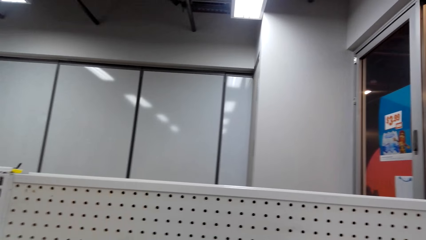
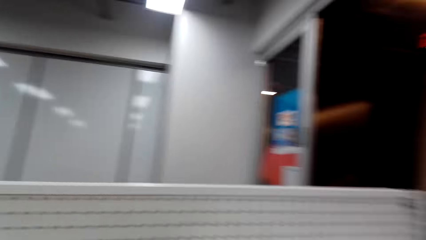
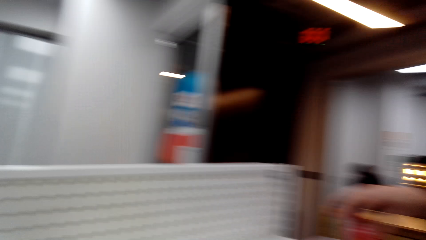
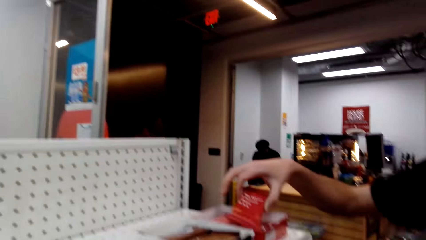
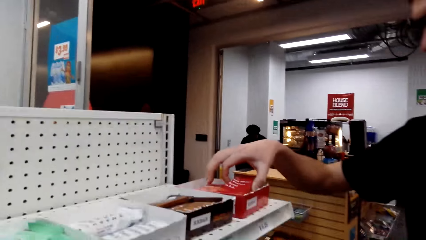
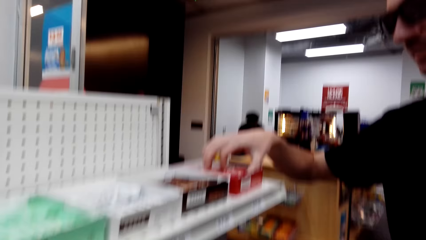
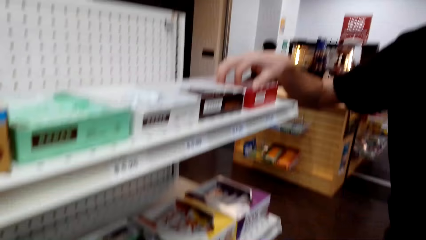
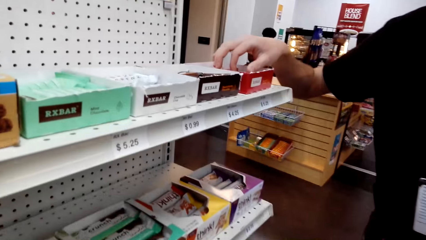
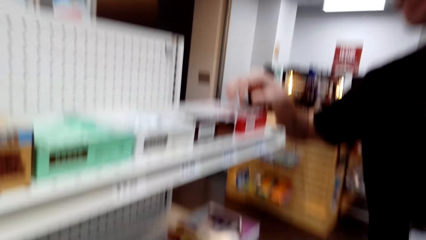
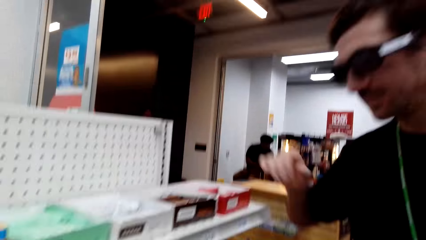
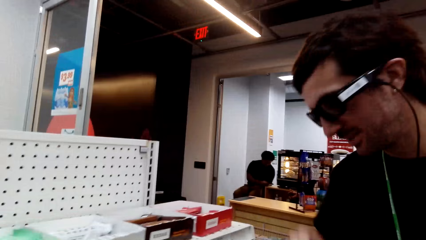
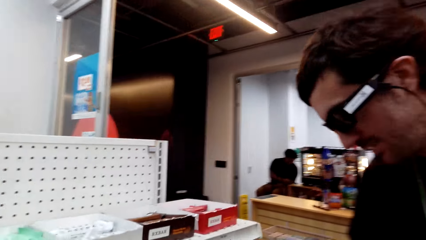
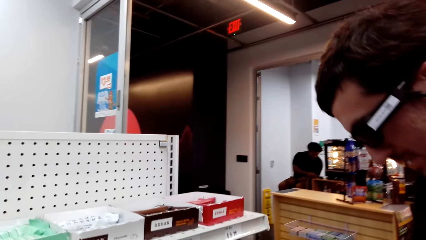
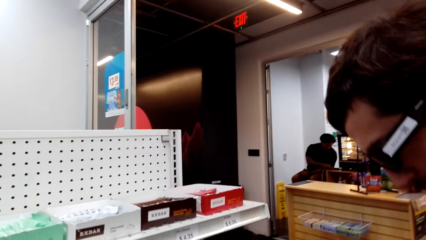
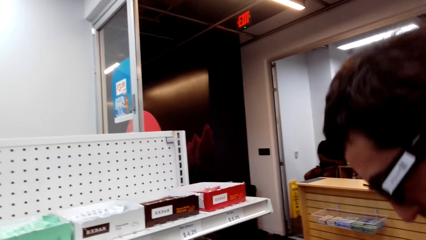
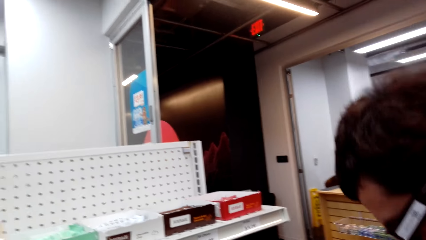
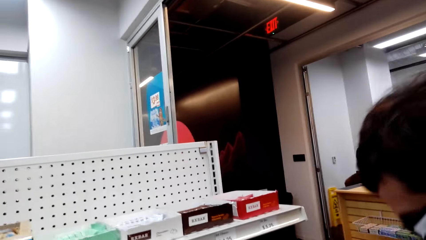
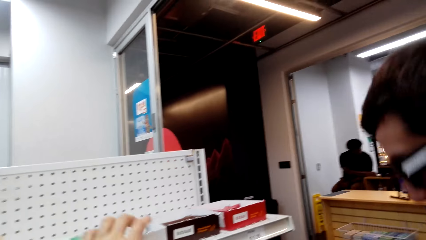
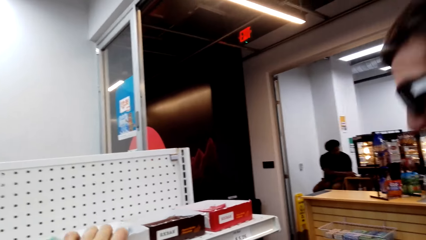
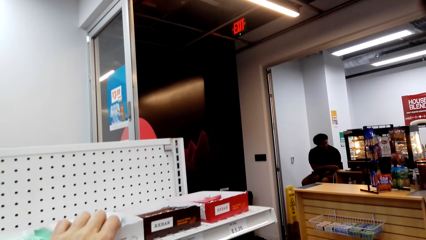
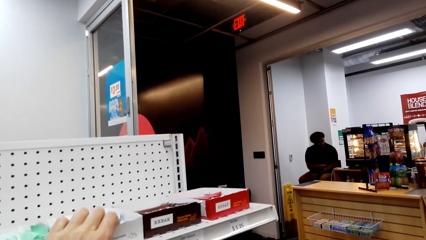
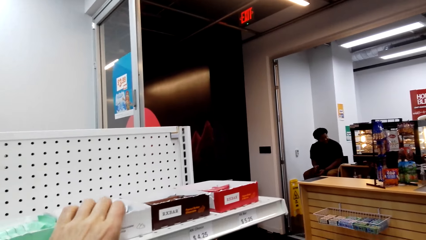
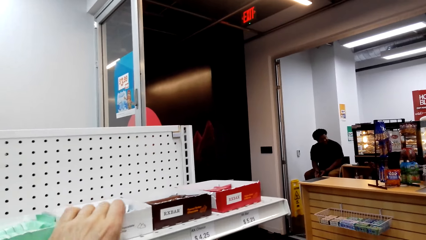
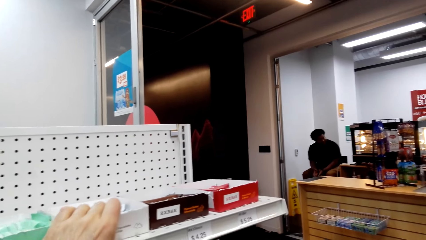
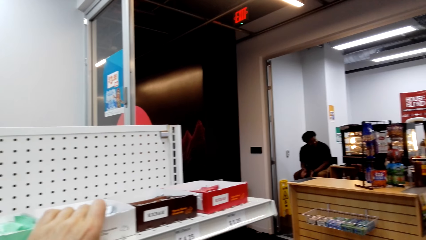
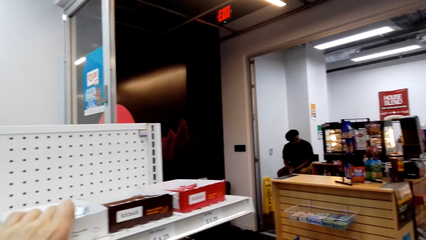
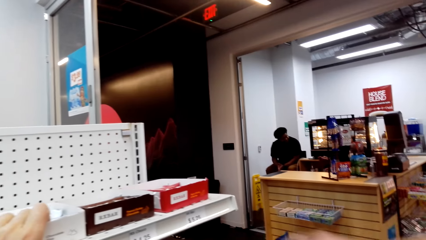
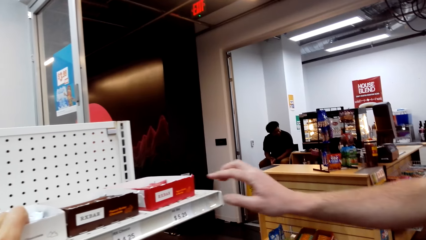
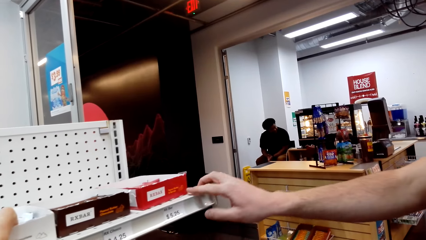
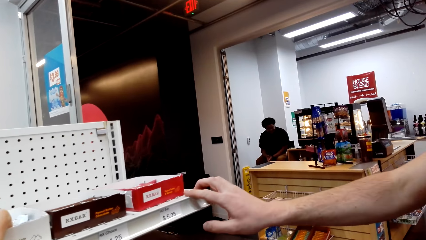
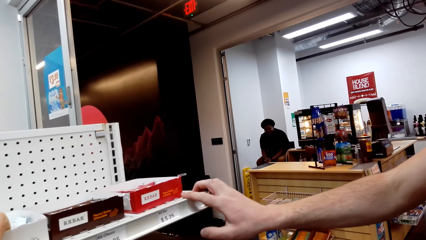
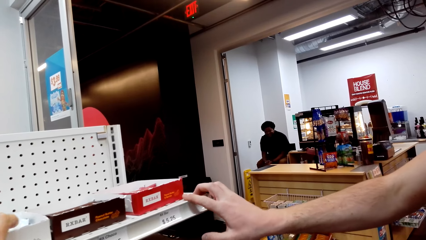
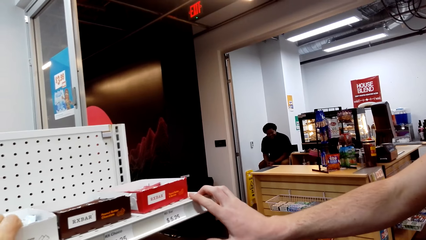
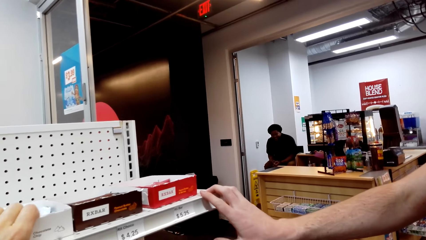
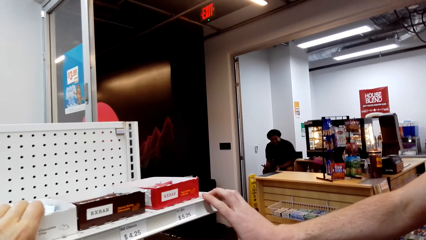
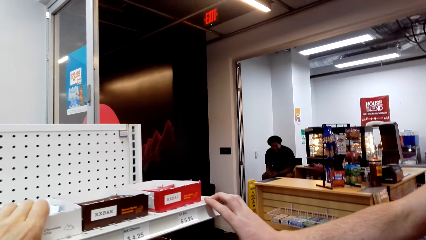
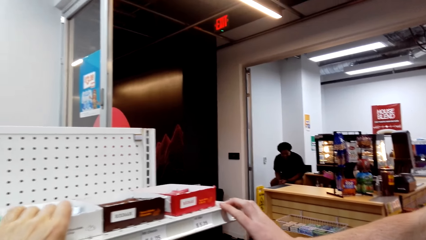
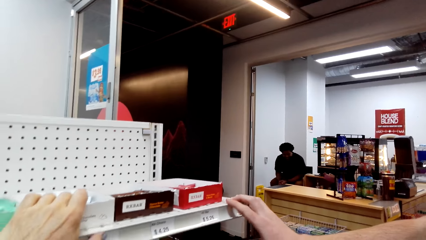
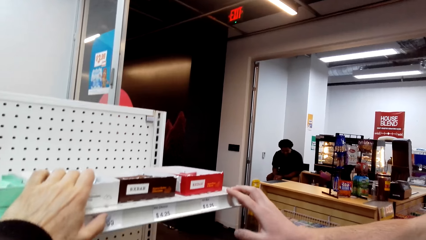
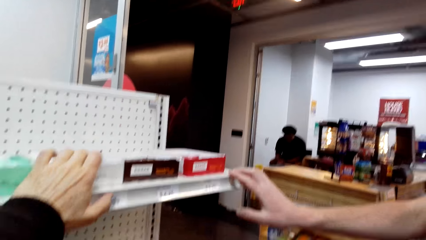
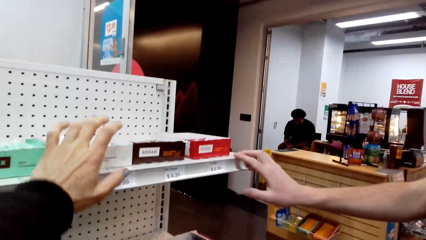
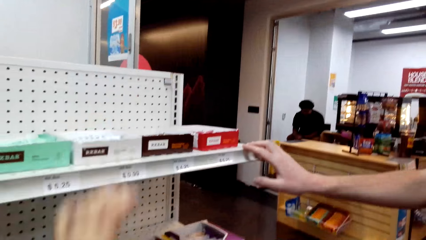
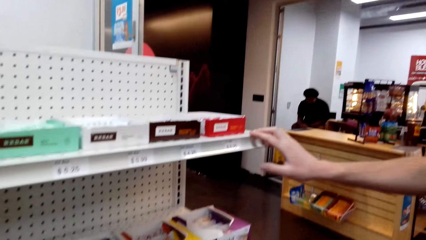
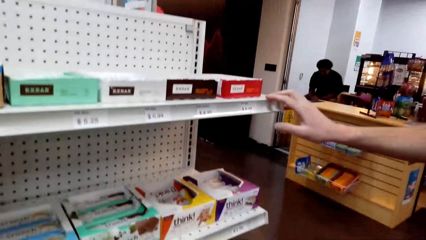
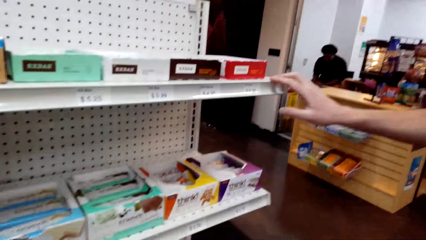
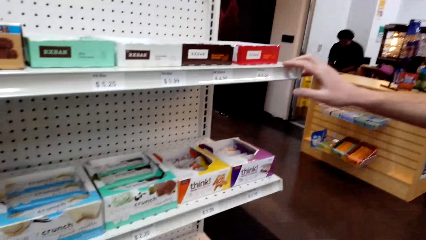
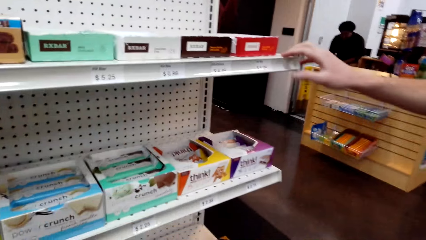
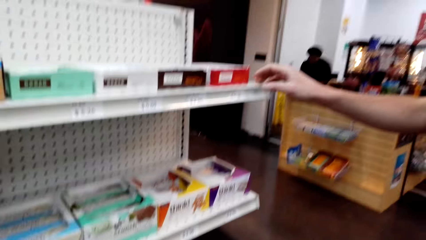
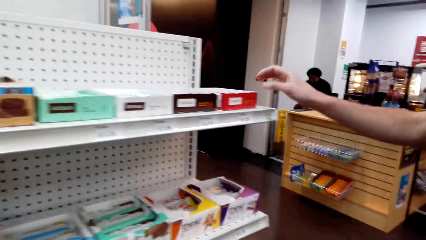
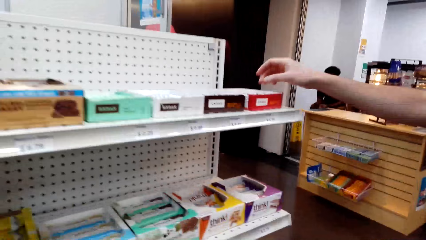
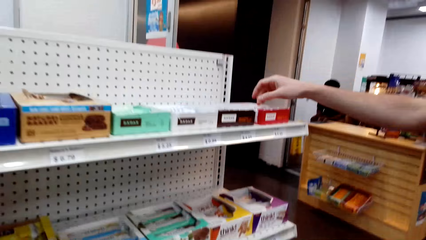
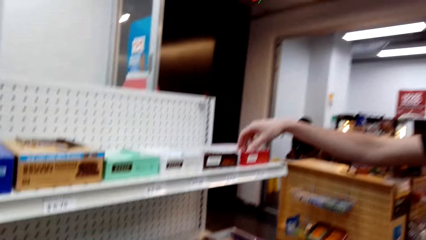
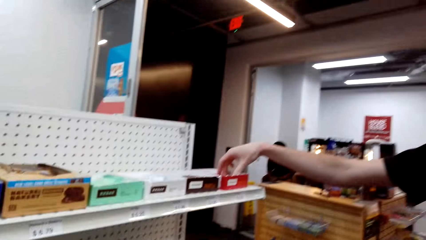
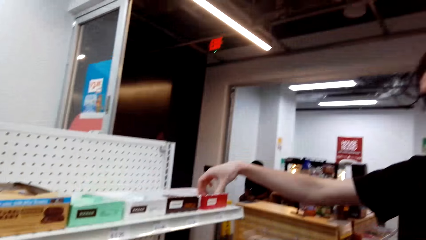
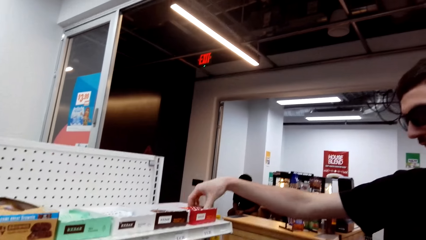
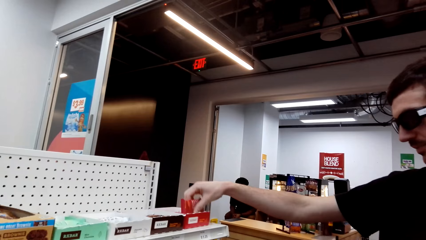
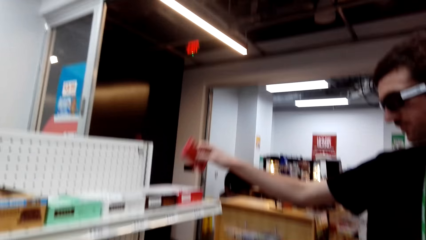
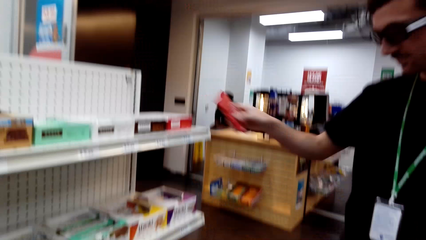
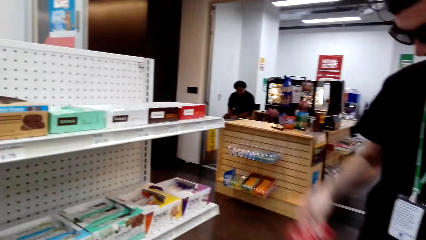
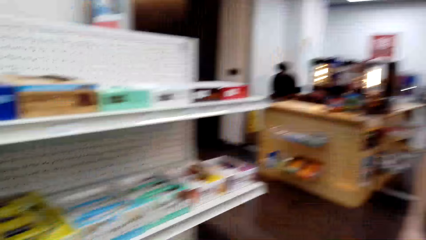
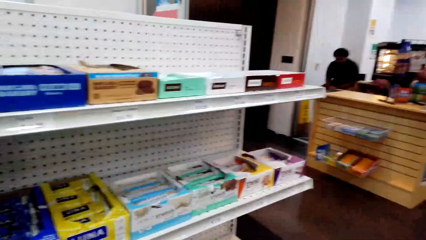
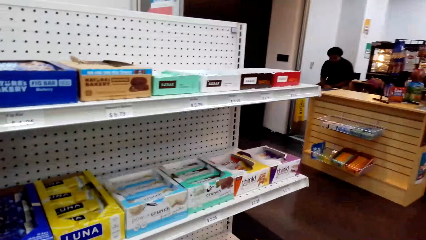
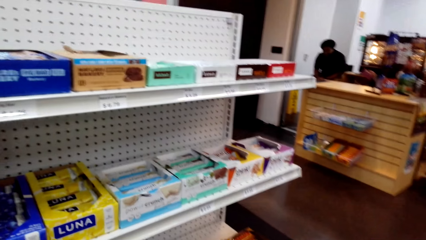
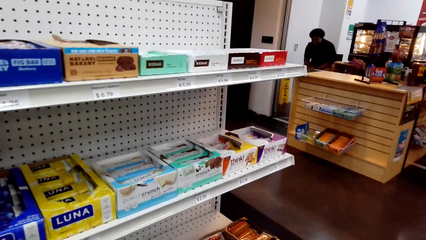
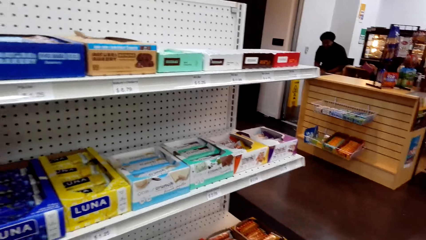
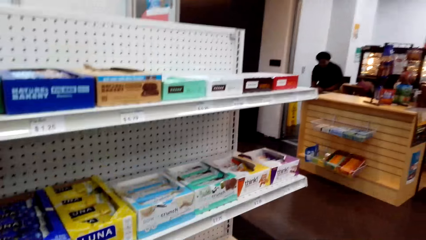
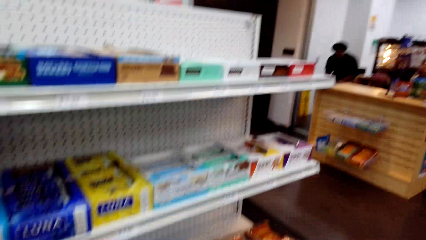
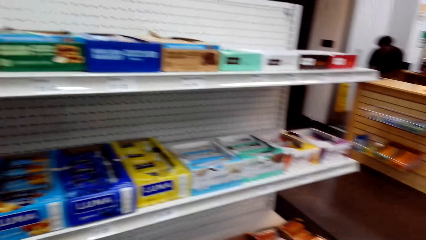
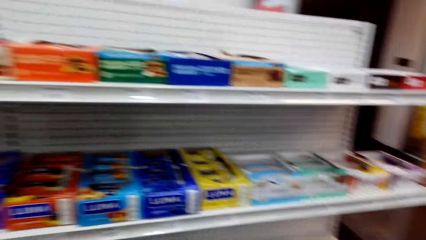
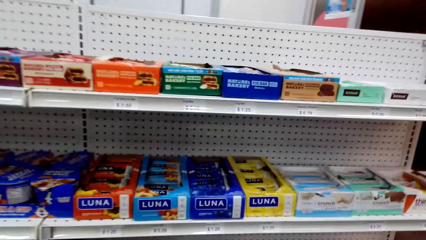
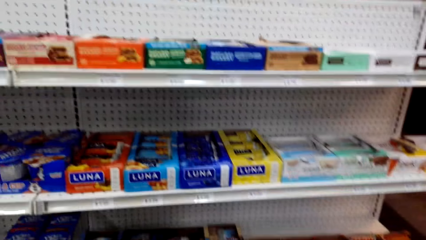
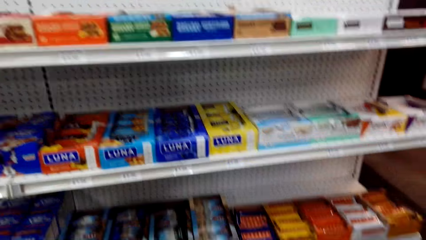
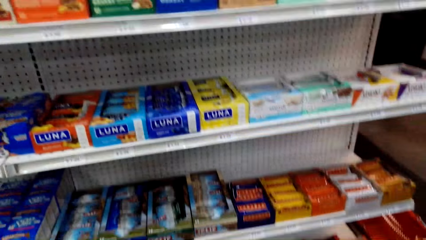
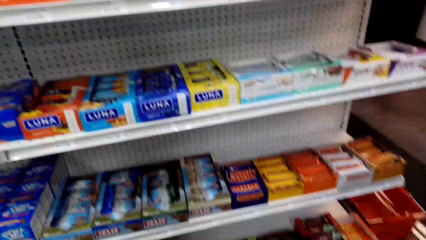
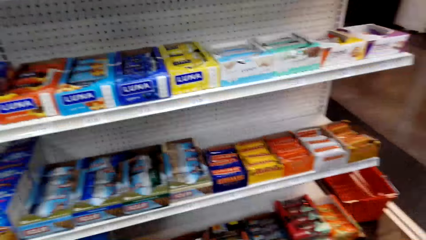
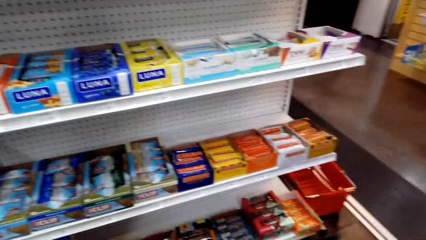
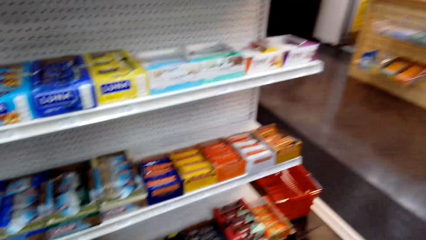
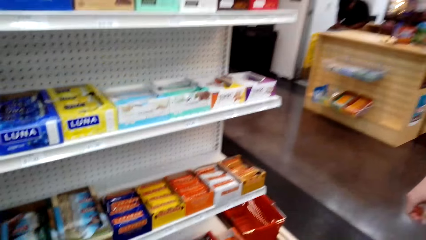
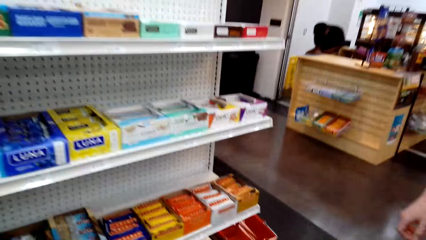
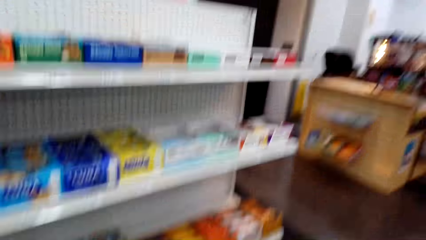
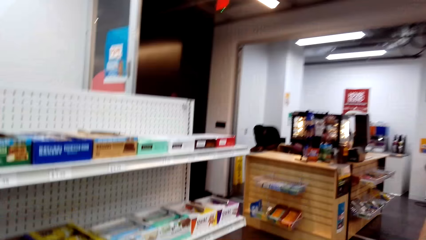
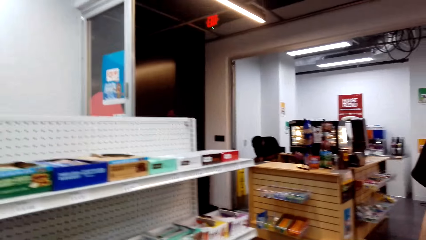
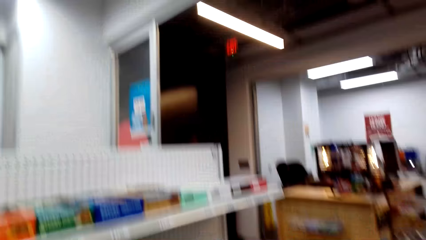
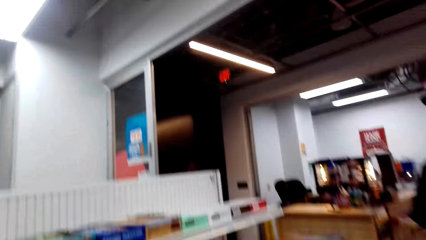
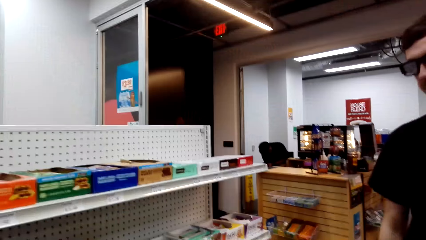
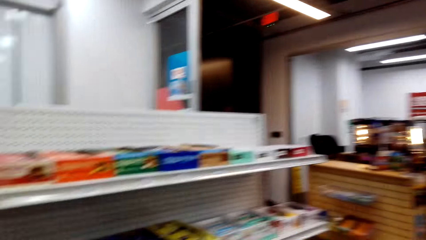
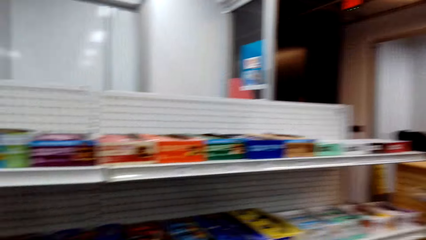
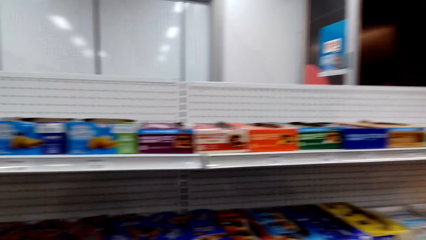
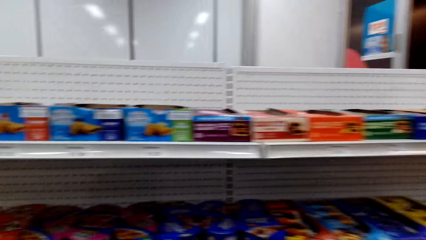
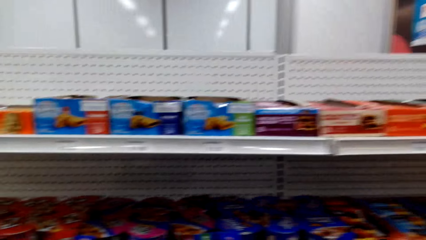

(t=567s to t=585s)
A man stares at the box. He touches a bar of chocolate. The man stares at the boxes. The camera wearer touches the box of chocolate. The man points at the box of chocolate. The camera wearer lowers the hand. They remove the hand from the box of chocolate. They stare at the boxes. The man picks up the bar of chocolate. The camera wearer looks at the displayed items.
